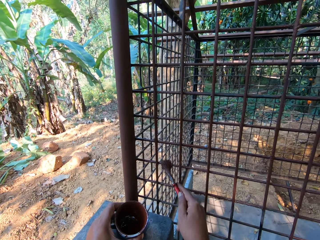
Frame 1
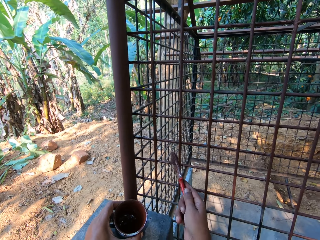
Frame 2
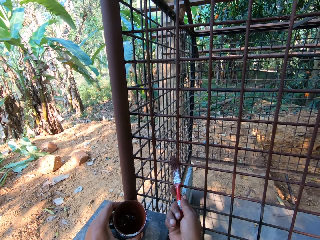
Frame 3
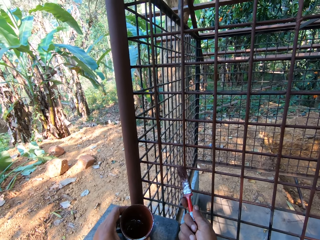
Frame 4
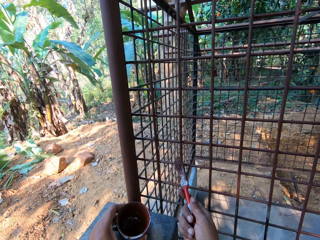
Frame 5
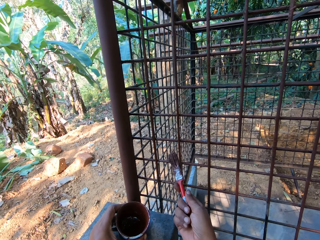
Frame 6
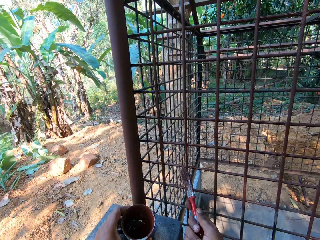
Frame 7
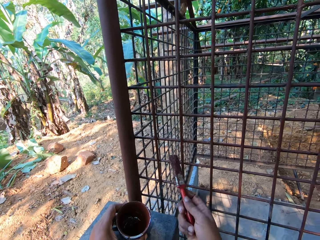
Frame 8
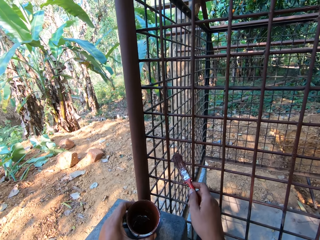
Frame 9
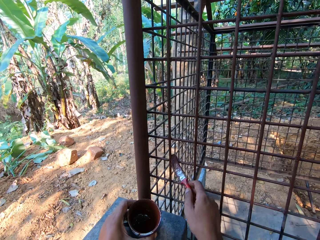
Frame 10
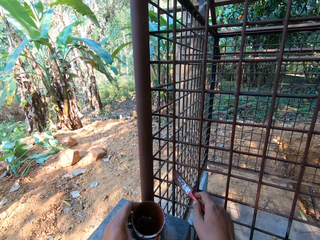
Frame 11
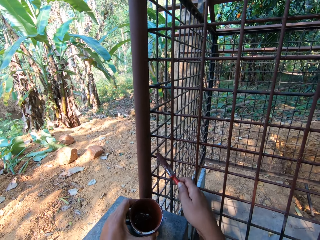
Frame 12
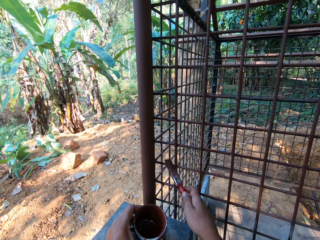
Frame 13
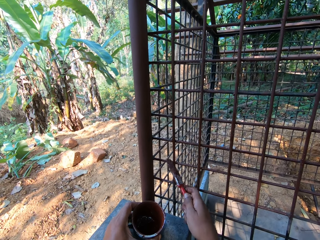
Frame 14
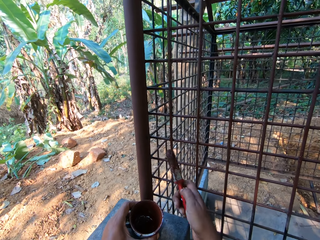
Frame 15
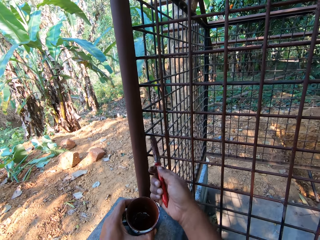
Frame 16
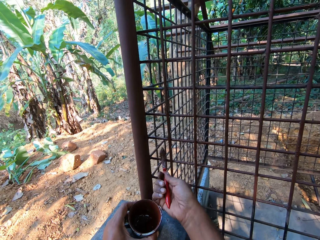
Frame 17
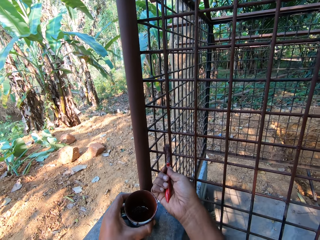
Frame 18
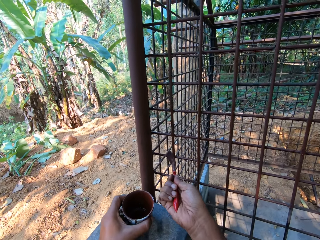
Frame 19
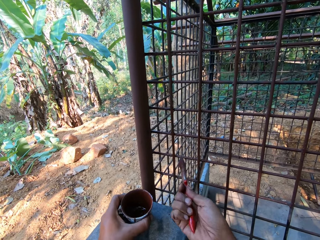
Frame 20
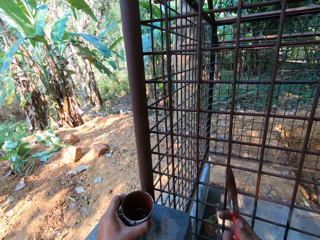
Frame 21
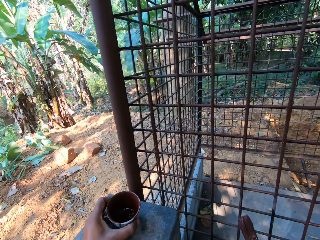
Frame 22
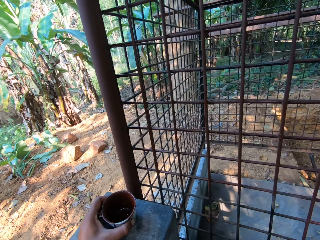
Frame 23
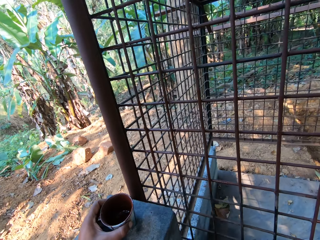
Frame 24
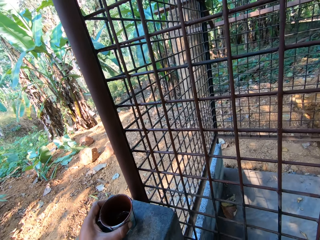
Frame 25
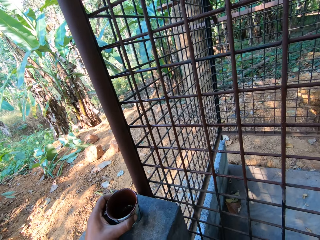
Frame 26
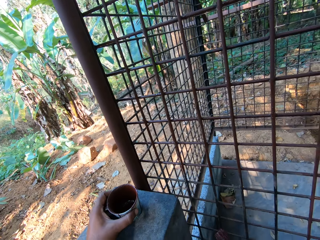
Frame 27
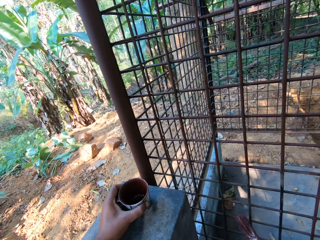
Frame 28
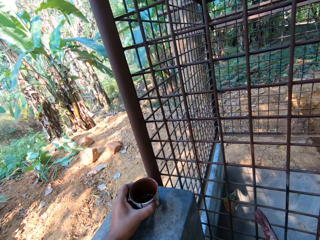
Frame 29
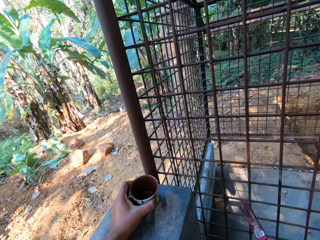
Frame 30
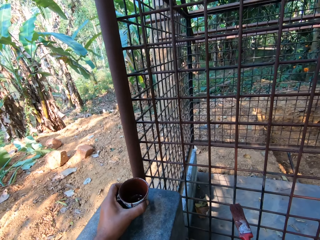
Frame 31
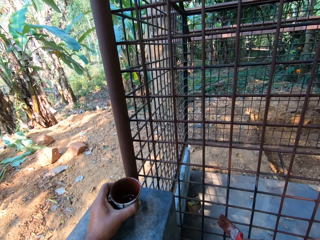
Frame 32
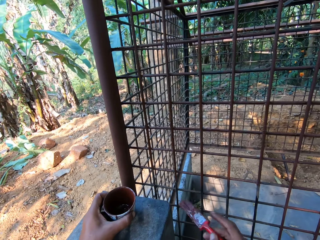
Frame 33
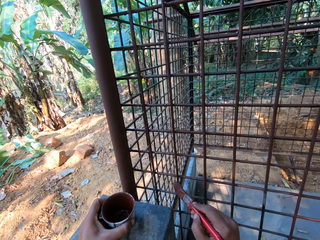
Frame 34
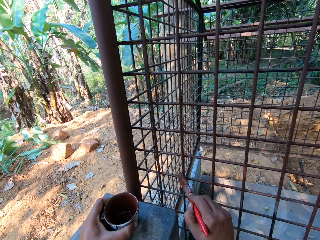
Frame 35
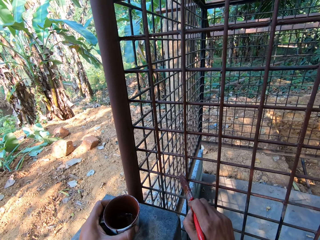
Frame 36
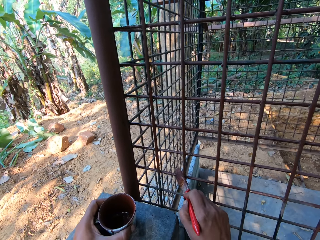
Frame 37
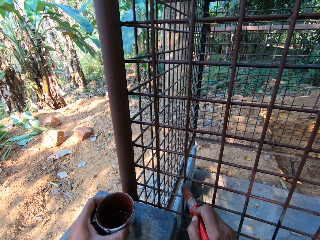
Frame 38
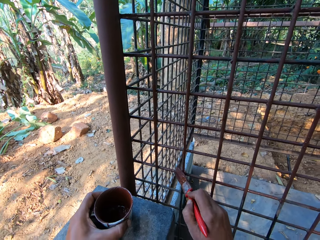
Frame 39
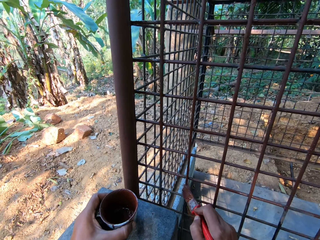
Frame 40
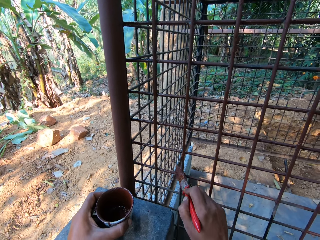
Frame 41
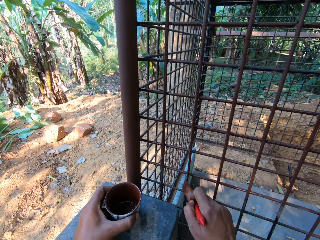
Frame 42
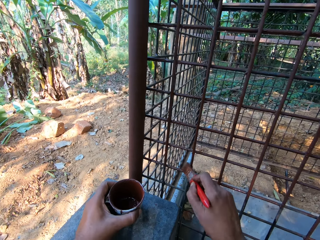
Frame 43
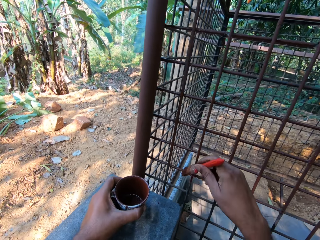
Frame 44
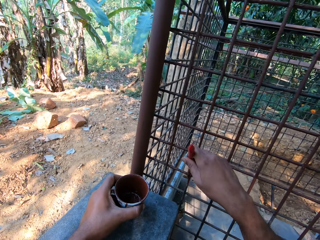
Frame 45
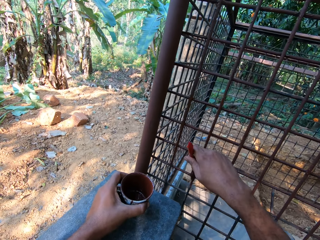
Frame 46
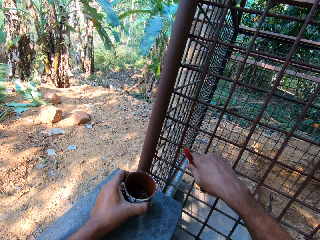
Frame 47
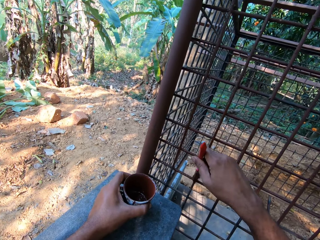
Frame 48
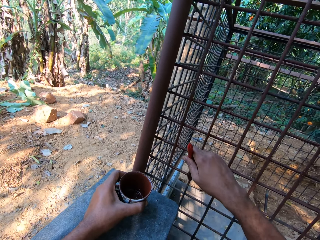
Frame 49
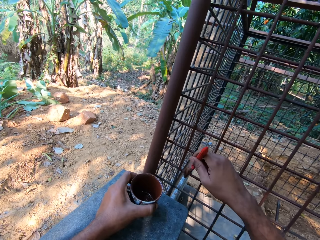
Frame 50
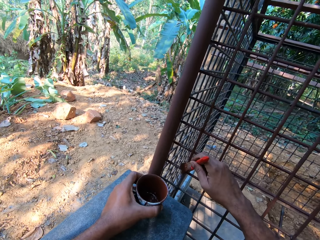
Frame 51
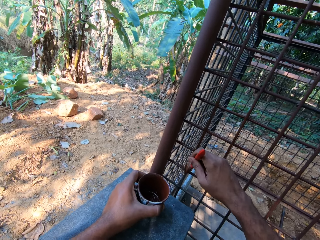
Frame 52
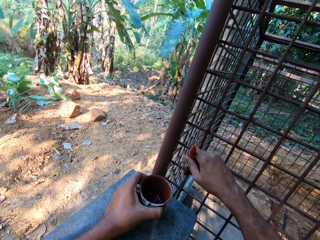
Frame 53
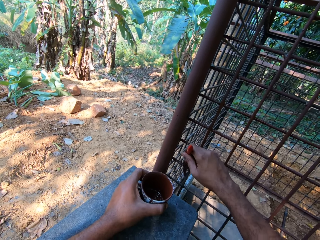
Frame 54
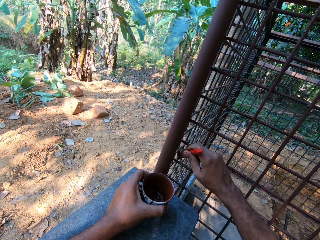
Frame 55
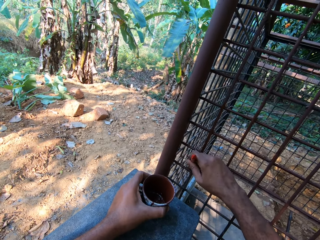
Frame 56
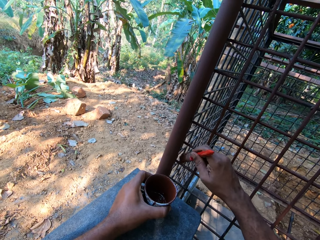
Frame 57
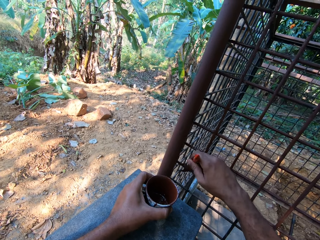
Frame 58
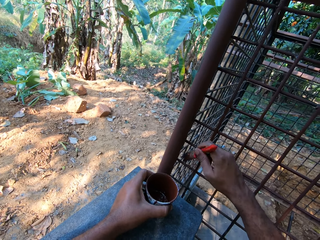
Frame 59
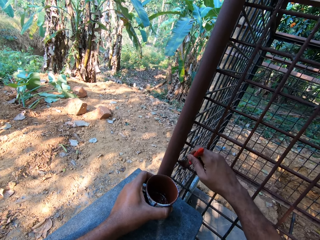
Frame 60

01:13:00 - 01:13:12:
The camera wearer looks around a construction site. He converses with a man. He paints the cage with the paintbrush in his right hand.

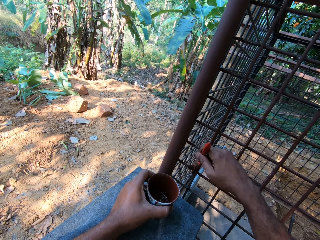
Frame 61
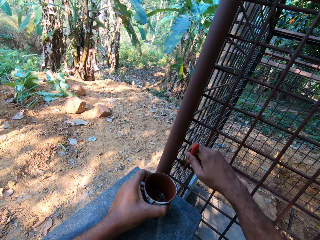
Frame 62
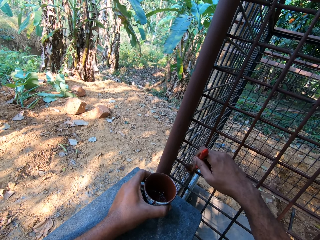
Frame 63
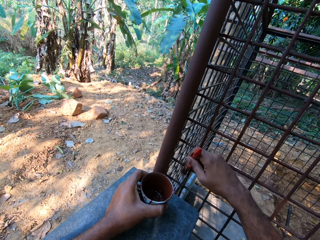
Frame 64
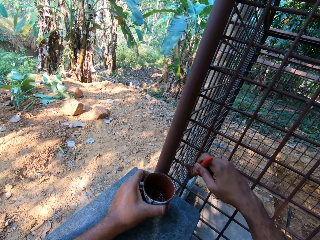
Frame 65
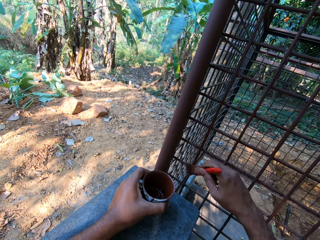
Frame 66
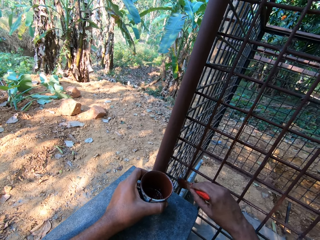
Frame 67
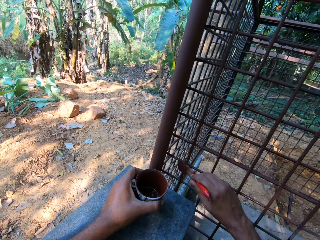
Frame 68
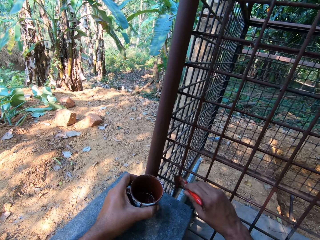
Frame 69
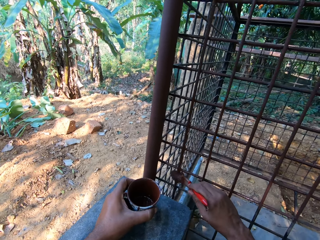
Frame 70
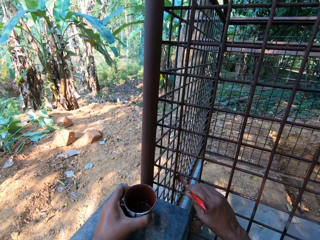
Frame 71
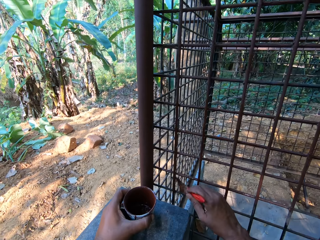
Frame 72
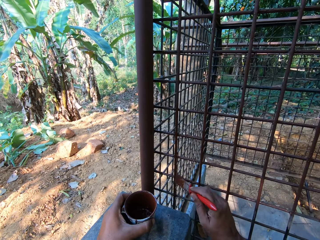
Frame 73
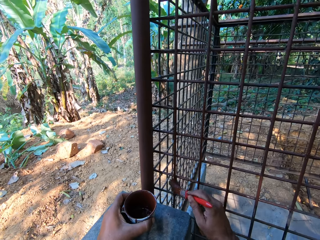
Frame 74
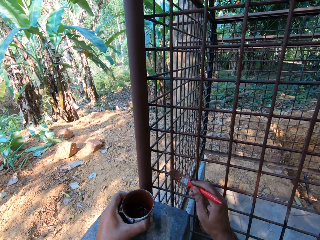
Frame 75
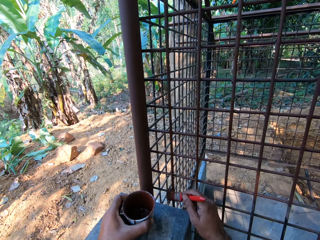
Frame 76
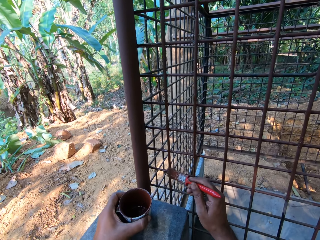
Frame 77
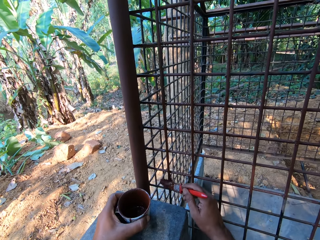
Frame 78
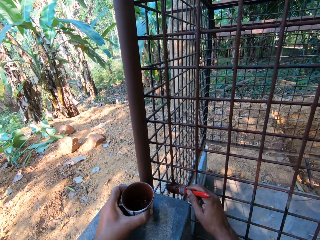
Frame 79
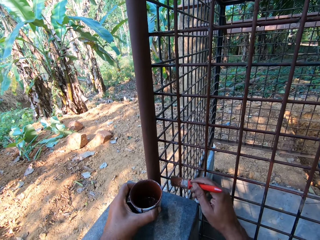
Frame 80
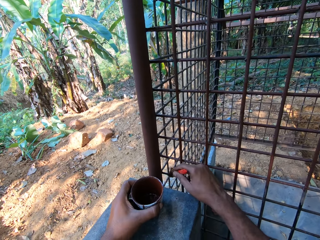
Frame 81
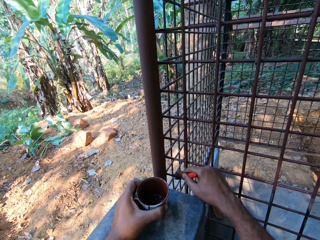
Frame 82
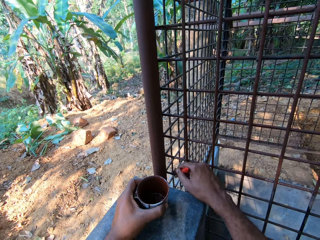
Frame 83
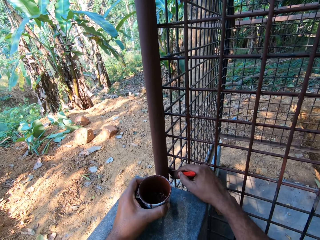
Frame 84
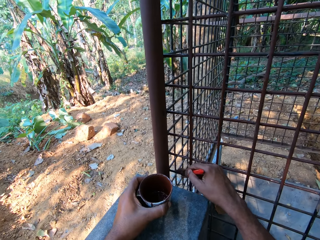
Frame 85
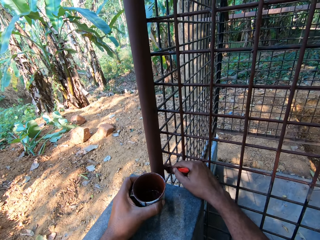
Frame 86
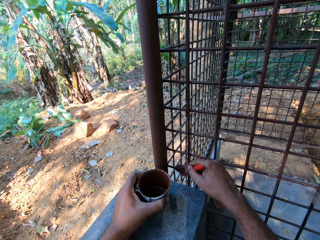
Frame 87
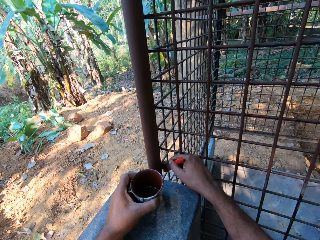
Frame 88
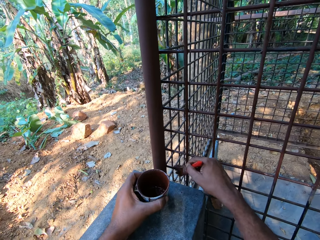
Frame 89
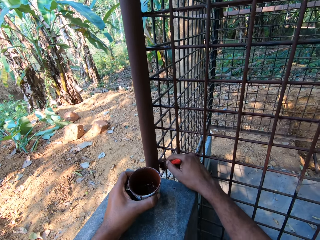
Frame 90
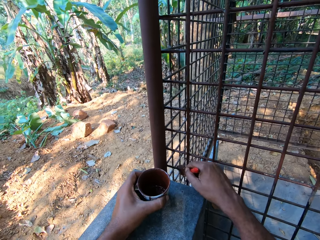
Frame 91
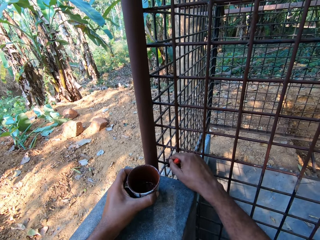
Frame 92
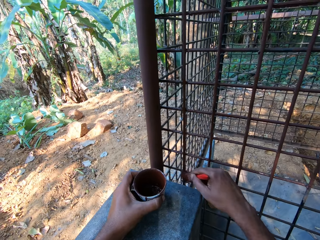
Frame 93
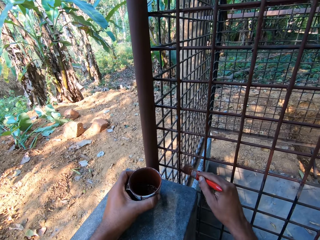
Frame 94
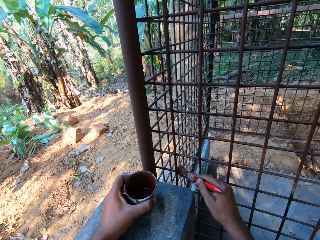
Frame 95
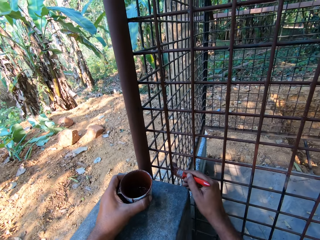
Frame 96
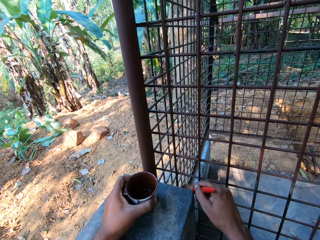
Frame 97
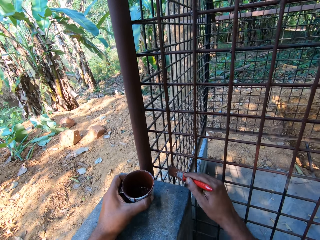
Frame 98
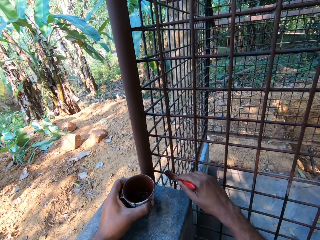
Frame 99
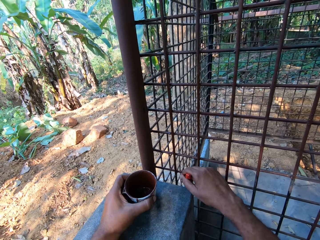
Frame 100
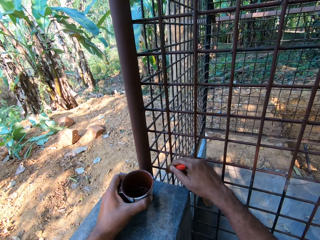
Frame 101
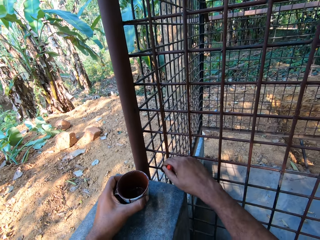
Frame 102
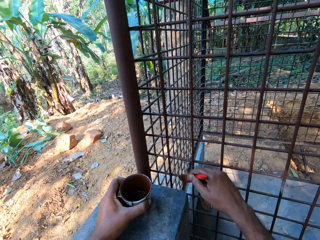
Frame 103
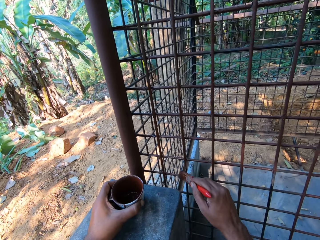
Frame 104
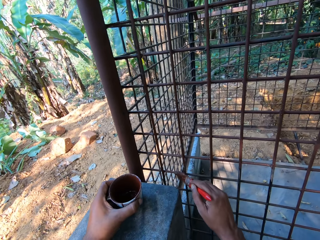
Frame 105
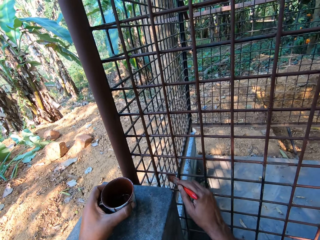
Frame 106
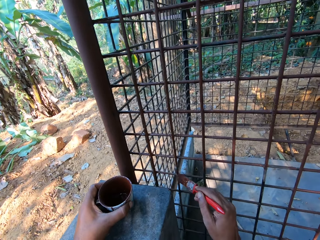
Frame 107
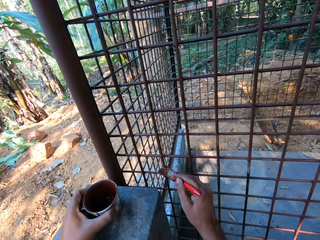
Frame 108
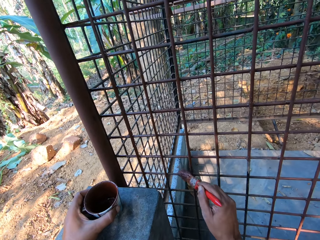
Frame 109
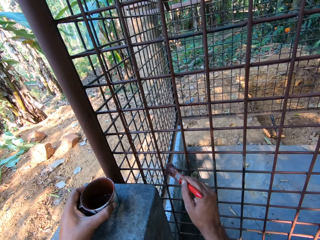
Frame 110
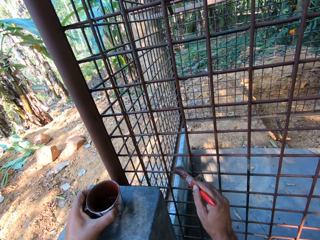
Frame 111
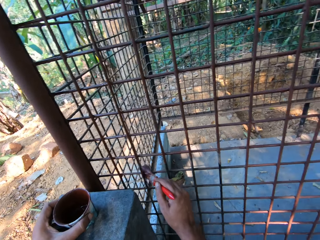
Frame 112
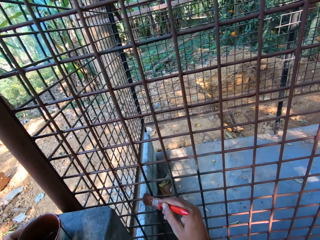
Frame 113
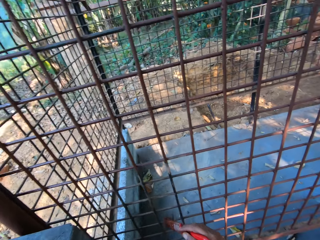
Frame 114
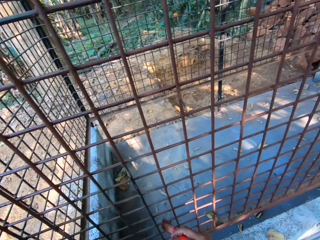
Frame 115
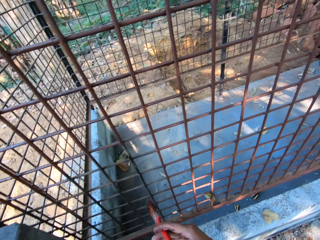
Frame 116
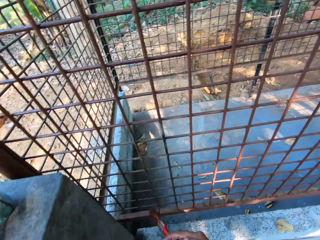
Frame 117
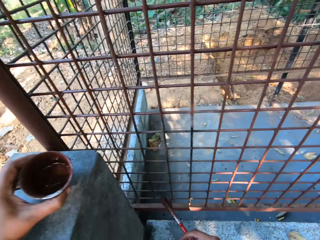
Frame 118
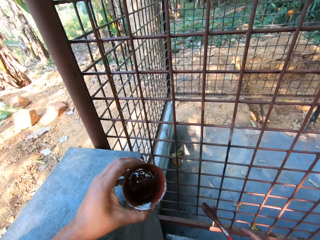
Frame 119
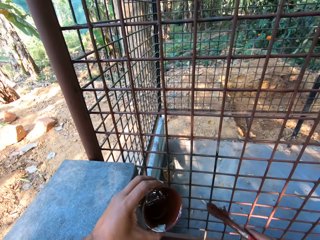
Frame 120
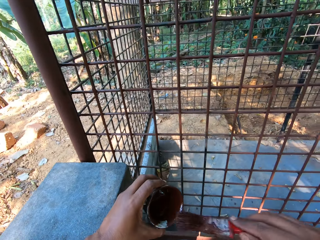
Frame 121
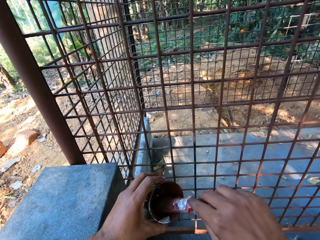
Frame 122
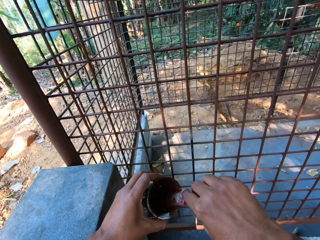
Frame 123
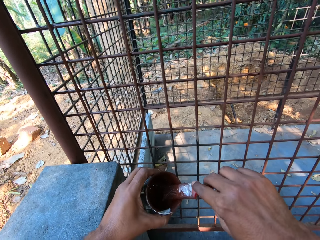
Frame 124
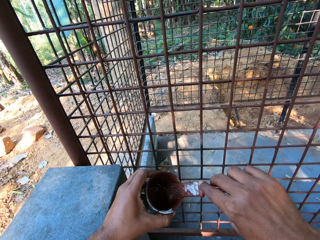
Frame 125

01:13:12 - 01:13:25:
The camera wearer looks around a construction site. He dips the paintbrush into the can in his left hand with his right hand.
